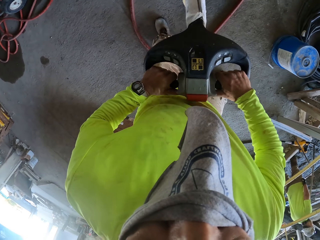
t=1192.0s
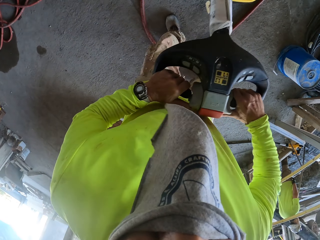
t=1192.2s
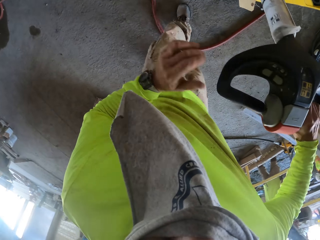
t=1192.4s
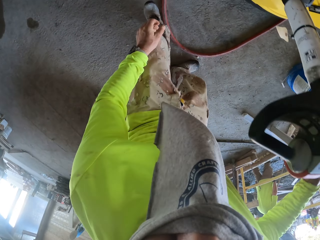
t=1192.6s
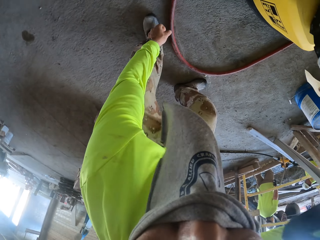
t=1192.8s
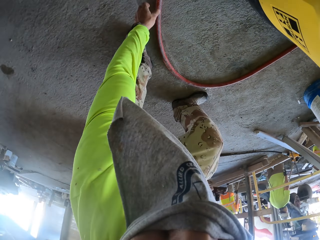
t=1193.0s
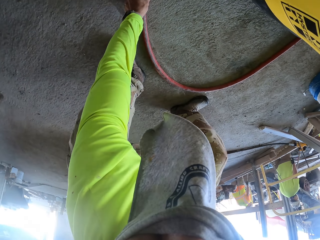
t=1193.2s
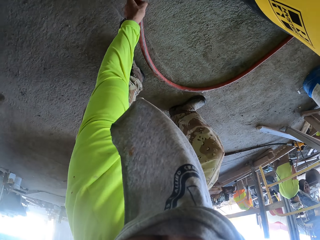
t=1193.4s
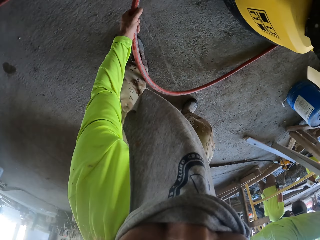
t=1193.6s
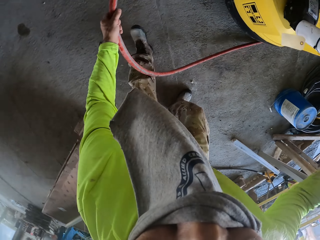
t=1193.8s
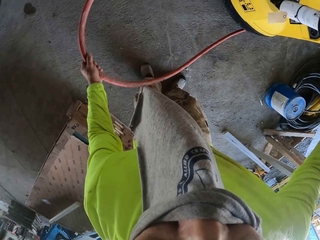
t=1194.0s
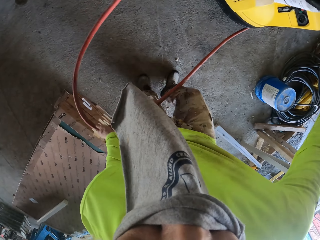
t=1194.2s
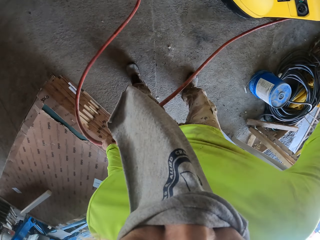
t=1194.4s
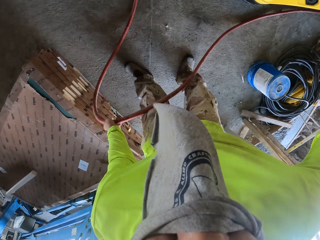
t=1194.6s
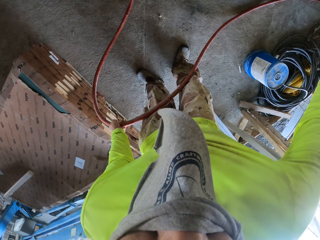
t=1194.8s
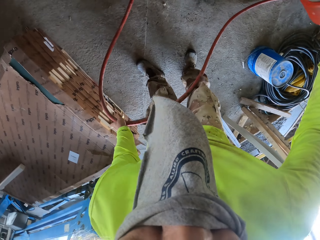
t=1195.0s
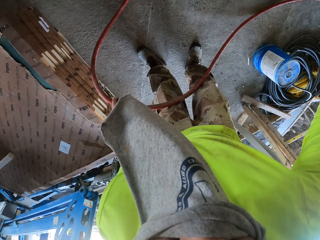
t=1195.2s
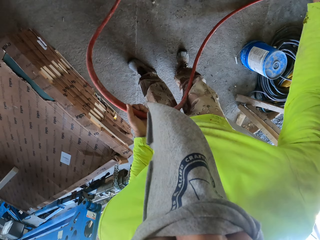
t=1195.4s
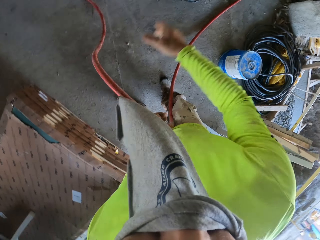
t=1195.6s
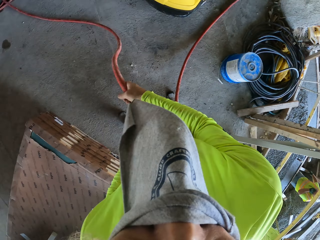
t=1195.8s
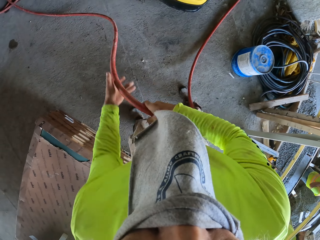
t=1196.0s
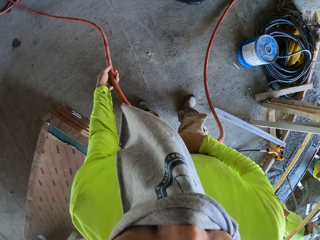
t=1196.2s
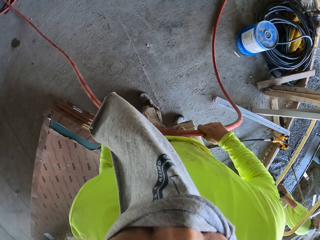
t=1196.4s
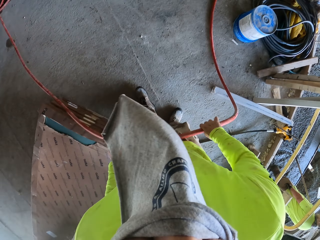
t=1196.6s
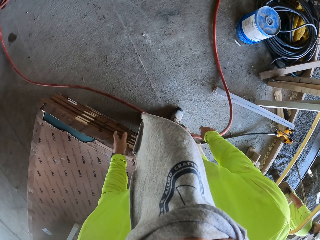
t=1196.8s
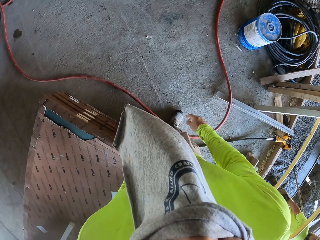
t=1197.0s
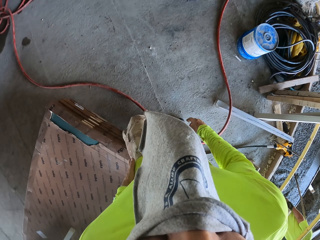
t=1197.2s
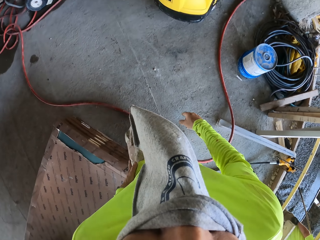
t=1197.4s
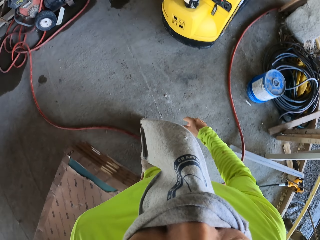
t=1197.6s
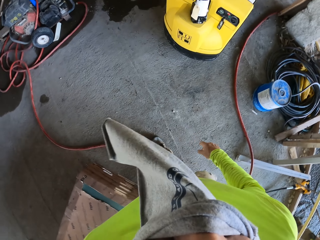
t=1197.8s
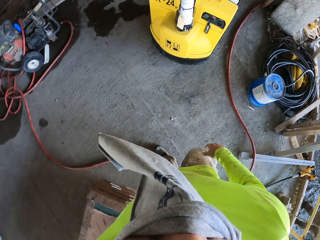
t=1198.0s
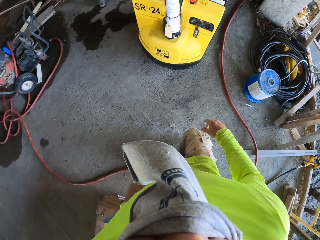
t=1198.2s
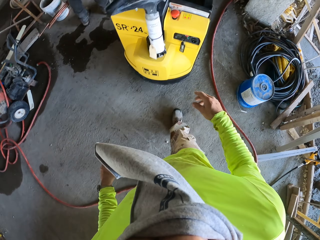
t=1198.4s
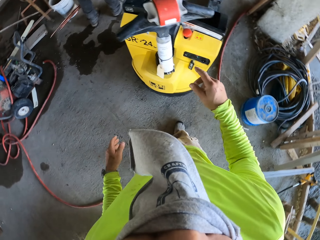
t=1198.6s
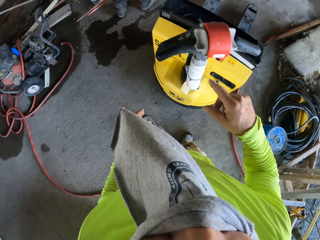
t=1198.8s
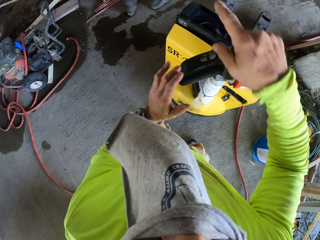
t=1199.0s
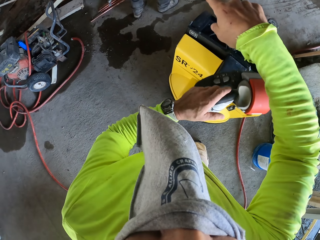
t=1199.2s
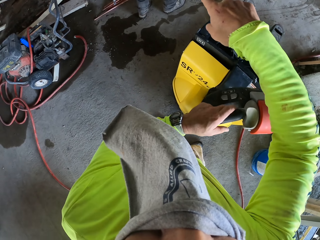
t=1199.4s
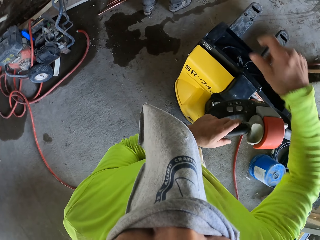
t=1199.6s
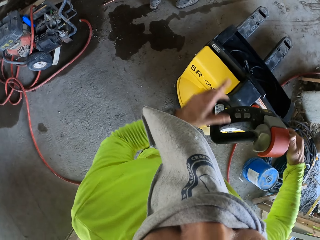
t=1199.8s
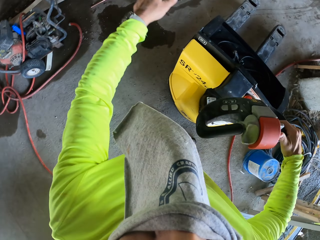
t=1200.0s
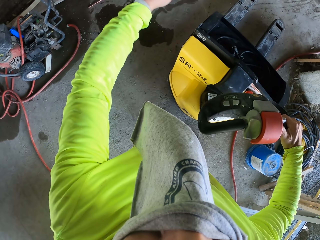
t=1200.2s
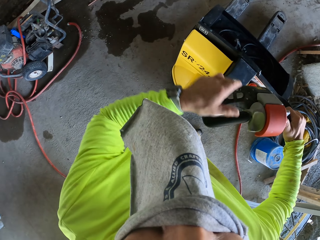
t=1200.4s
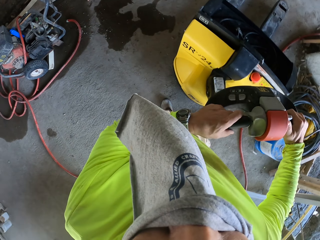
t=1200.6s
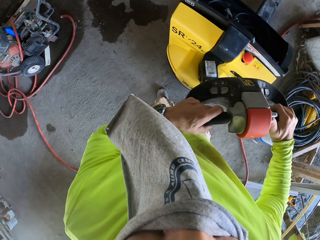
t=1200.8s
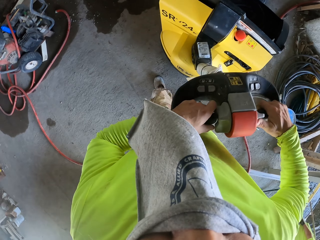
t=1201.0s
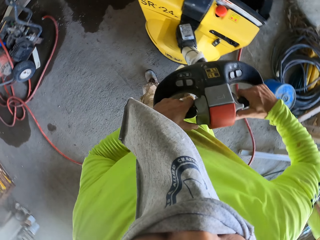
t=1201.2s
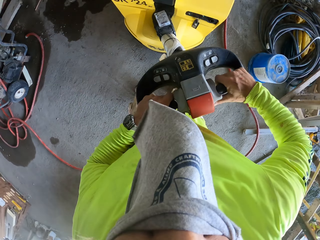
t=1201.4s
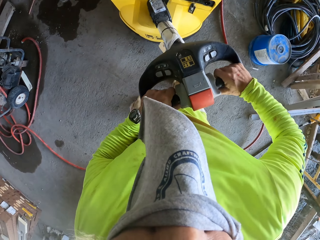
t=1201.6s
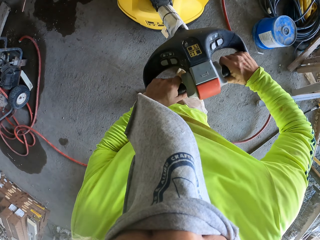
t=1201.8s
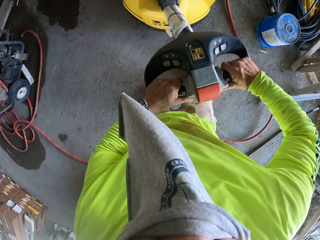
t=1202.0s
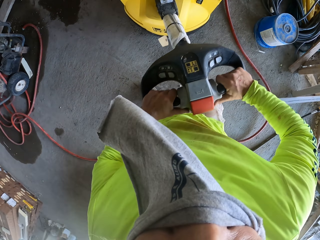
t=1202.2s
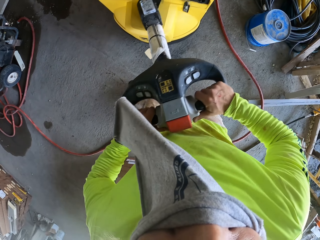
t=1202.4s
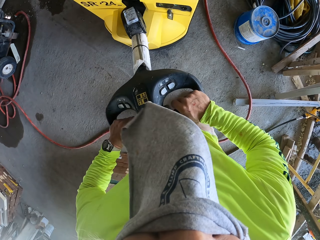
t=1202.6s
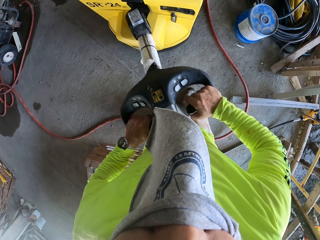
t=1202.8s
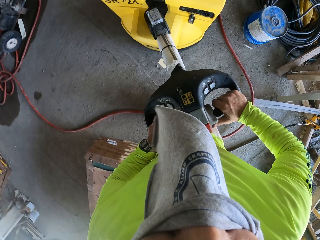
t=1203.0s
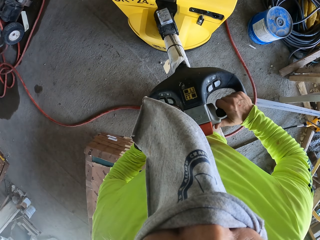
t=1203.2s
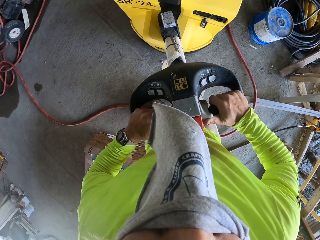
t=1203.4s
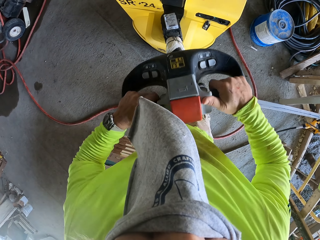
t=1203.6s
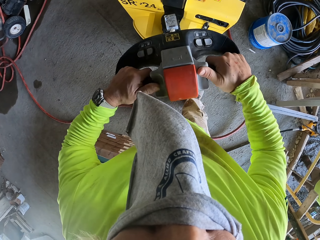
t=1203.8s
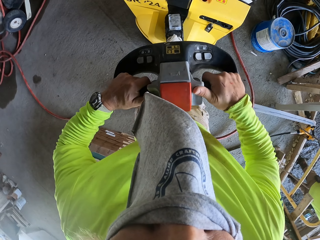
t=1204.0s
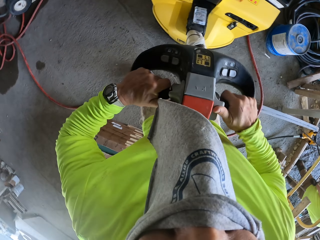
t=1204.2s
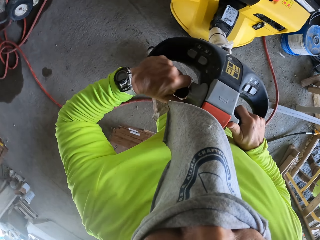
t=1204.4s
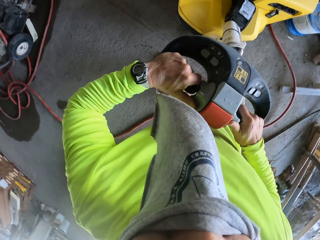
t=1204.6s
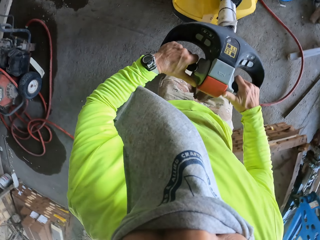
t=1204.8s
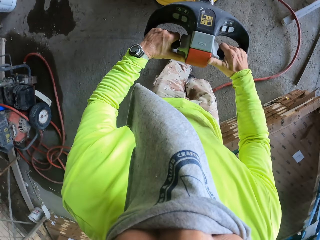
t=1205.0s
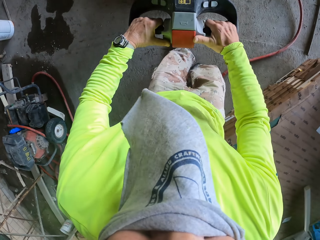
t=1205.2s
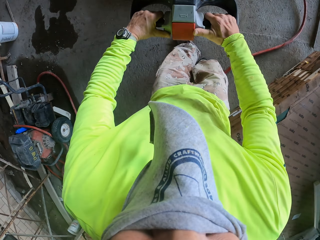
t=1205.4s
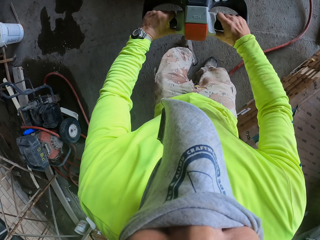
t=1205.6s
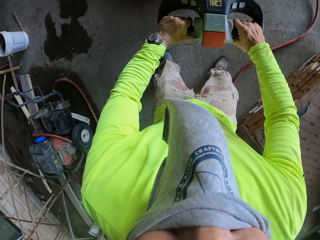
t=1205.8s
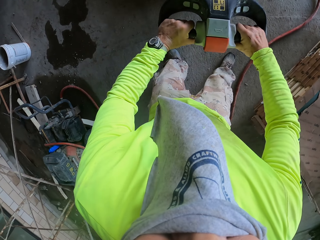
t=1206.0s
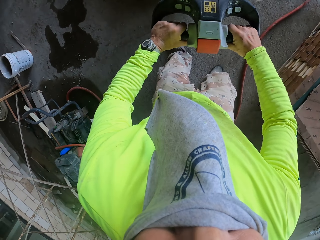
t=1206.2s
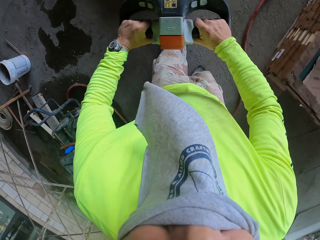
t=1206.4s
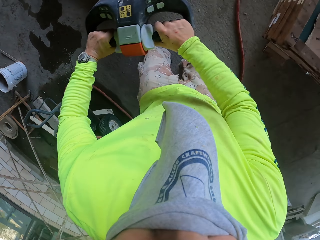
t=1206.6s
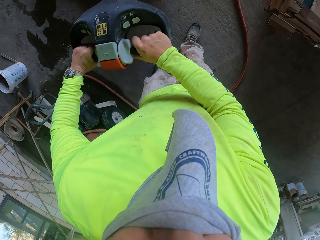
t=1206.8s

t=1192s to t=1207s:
The camera wearer puts the pipe away. They park a mini forklift. They push the brick carrier.

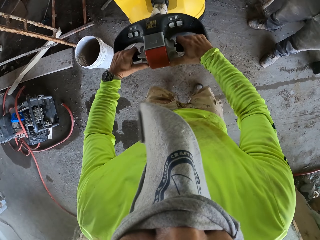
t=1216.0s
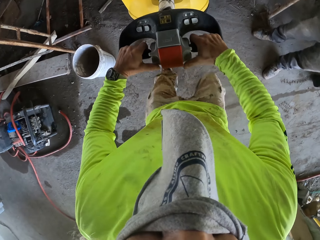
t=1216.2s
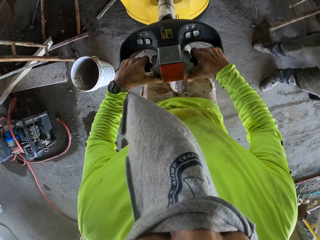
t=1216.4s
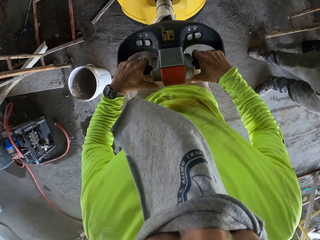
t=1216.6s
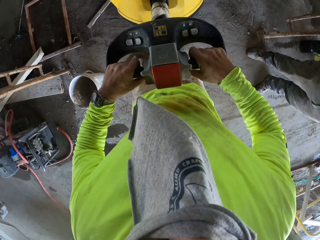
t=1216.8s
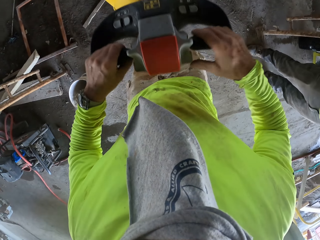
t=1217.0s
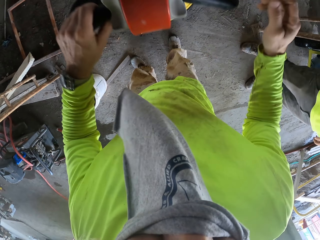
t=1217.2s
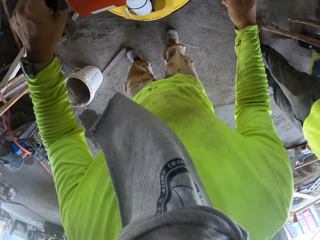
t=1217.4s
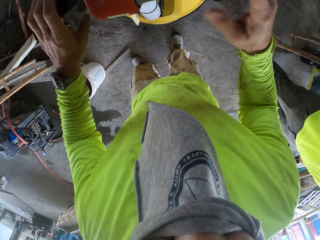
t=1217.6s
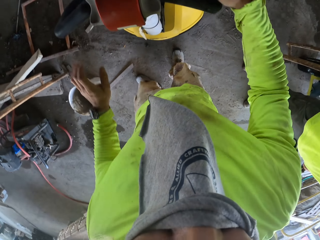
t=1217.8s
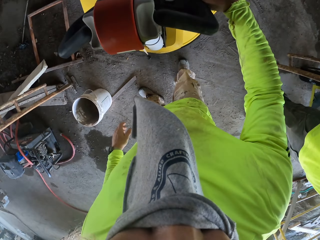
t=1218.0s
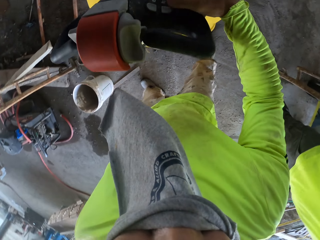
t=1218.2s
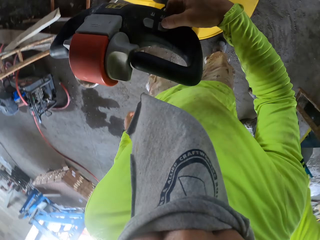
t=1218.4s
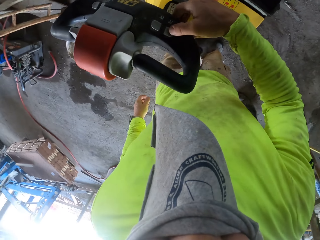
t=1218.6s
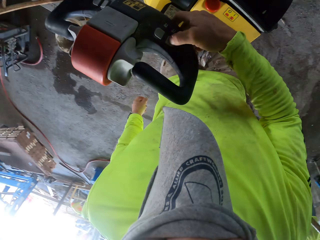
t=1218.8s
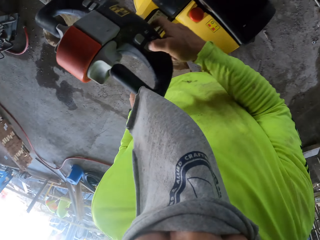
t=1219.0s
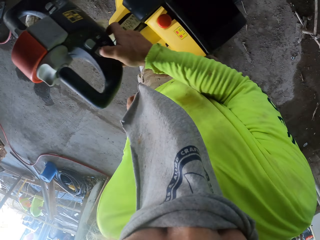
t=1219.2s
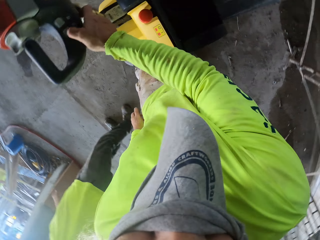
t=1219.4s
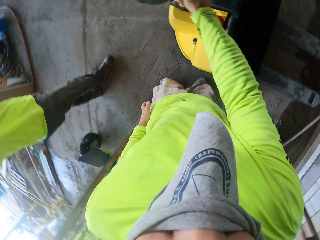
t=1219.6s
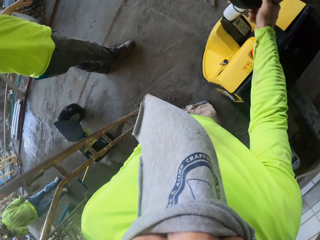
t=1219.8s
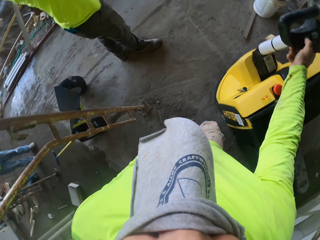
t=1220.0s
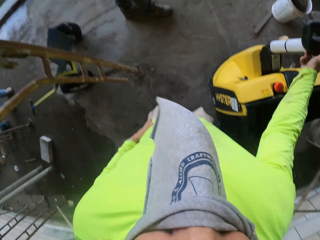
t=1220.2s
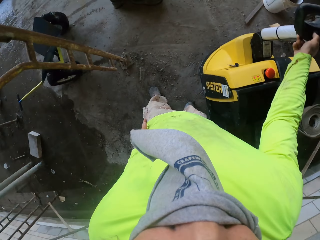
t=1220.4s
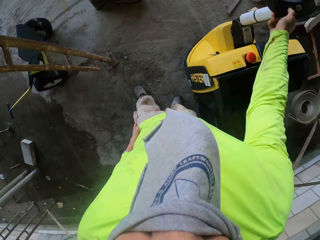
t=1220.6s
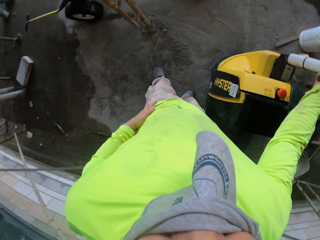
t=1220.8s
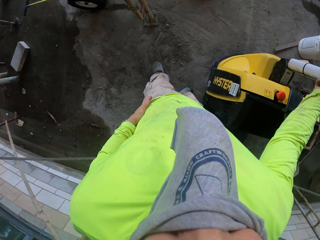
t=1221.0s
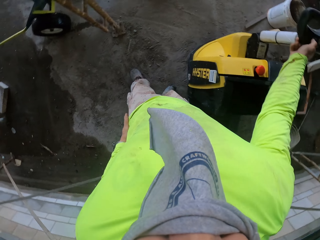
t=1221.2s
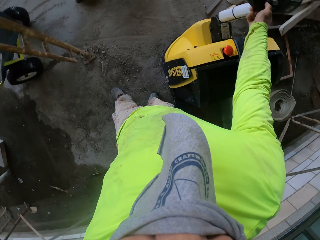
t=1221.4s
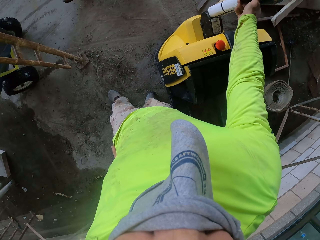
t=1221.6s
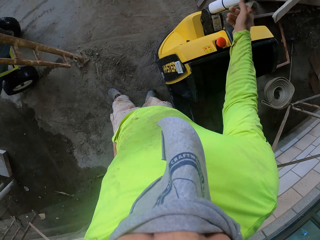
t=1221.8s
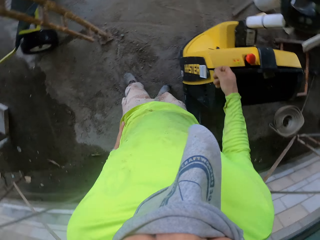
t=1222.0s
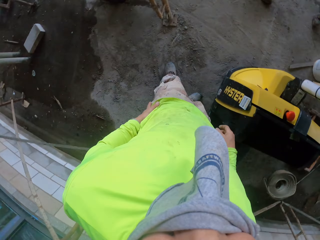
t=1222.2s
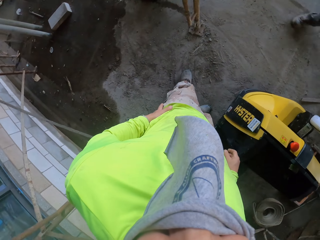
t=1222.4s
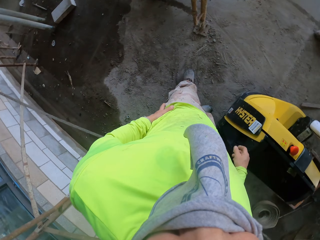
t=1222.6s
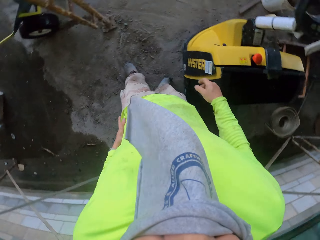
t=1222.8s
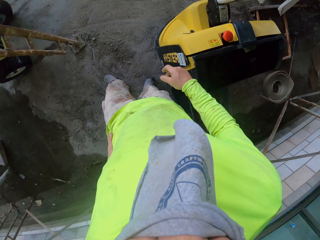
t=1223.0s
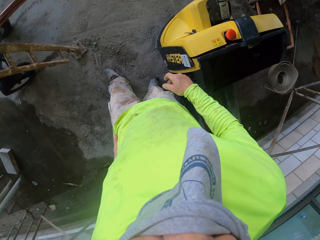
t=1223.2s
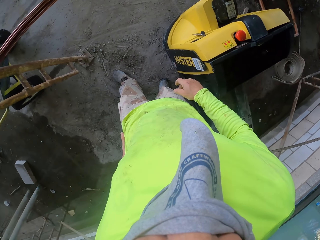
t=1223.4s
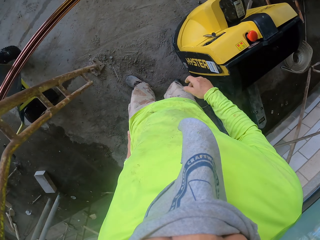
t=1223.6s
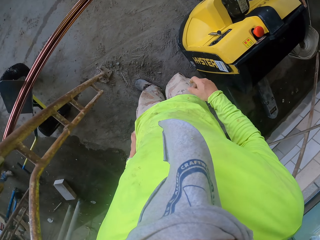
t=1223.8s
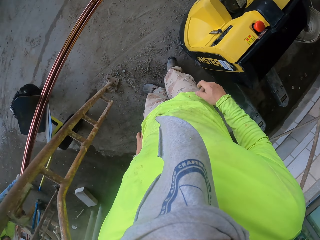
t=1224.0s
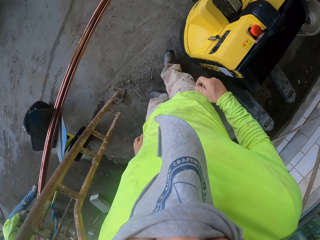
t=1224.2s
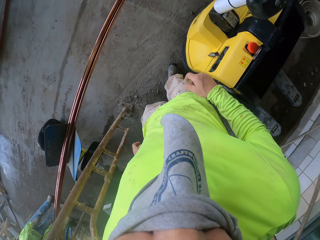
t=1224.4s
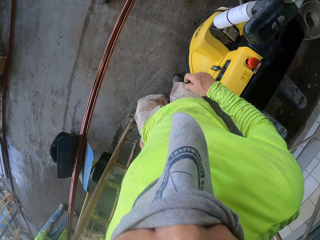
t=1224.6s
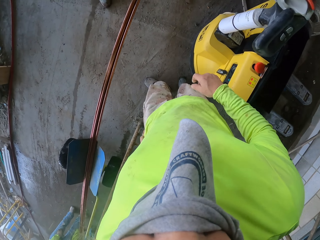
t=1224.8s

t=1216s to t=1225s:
The camera wearer stops to push the brick carrier. They stand up. They look around the construction site.
